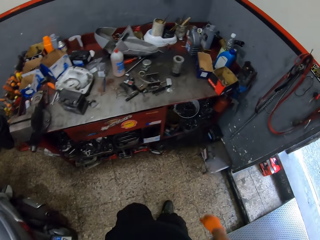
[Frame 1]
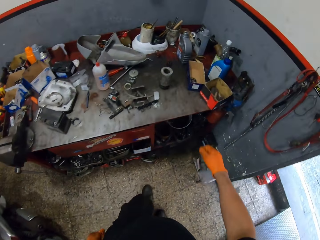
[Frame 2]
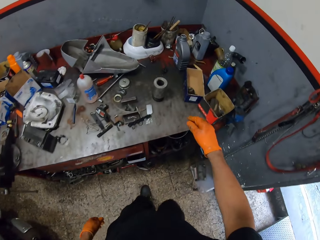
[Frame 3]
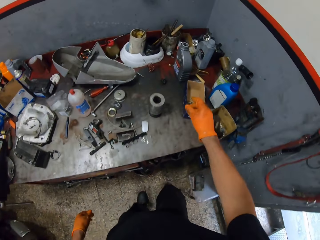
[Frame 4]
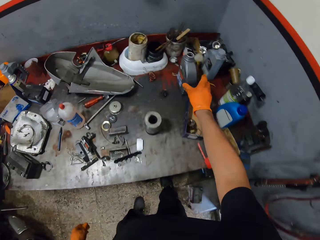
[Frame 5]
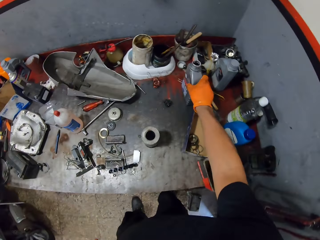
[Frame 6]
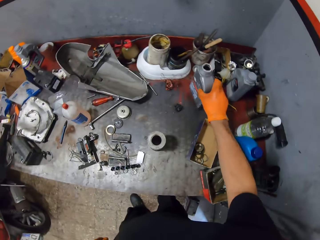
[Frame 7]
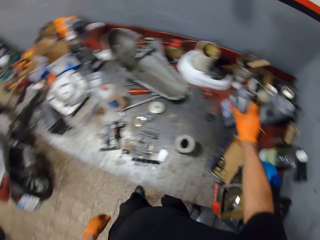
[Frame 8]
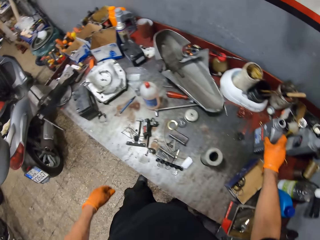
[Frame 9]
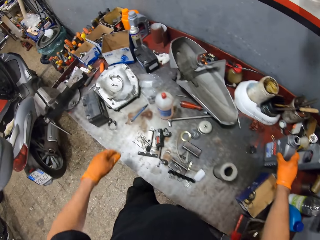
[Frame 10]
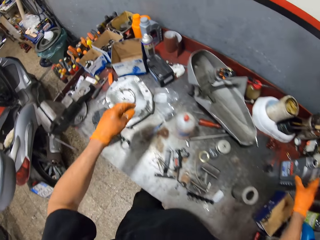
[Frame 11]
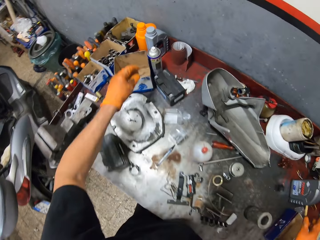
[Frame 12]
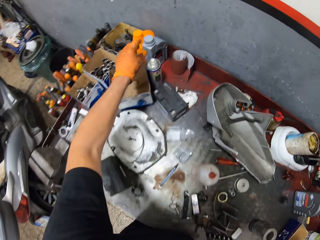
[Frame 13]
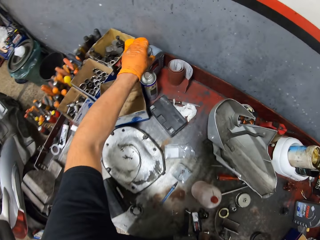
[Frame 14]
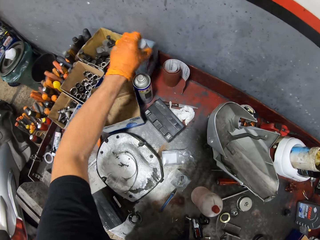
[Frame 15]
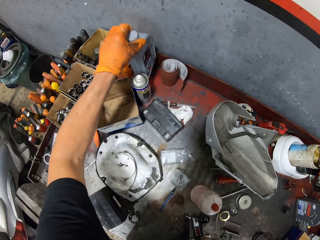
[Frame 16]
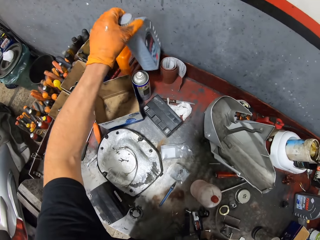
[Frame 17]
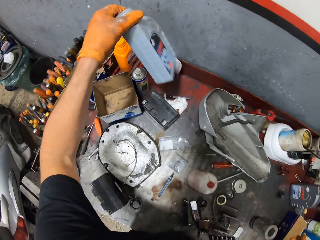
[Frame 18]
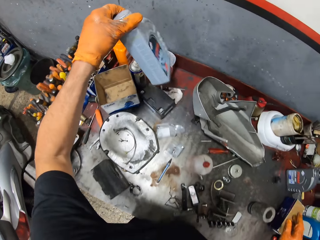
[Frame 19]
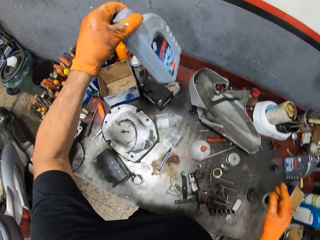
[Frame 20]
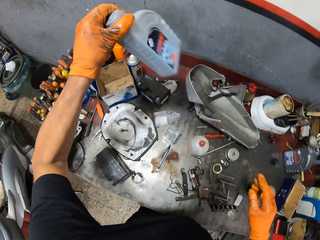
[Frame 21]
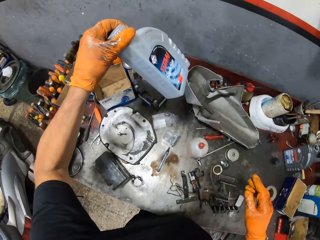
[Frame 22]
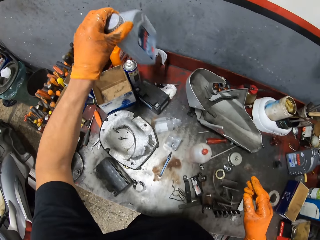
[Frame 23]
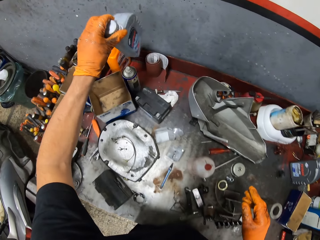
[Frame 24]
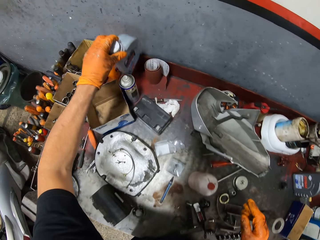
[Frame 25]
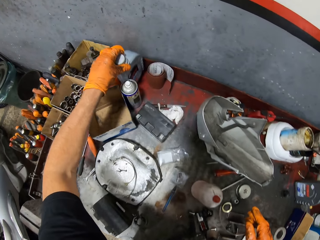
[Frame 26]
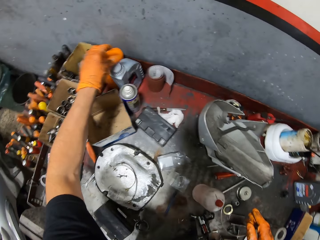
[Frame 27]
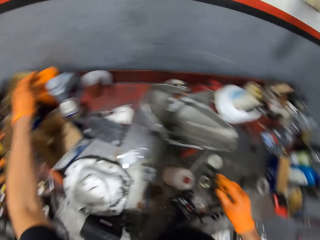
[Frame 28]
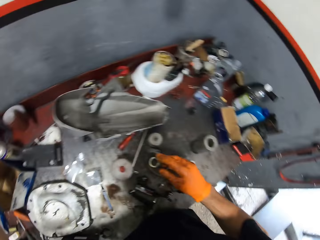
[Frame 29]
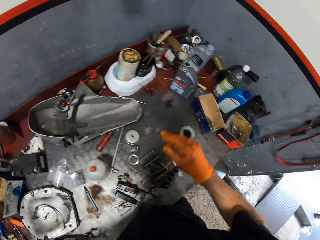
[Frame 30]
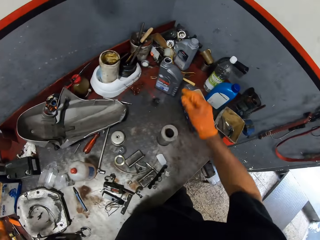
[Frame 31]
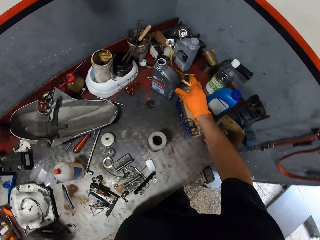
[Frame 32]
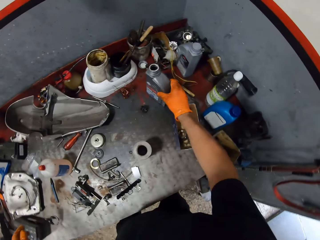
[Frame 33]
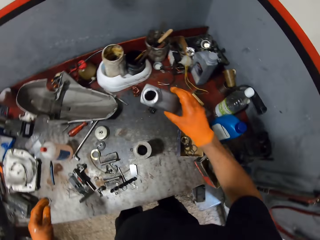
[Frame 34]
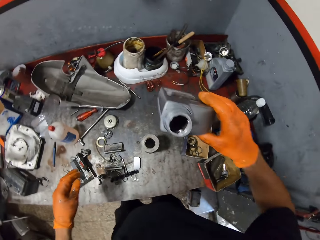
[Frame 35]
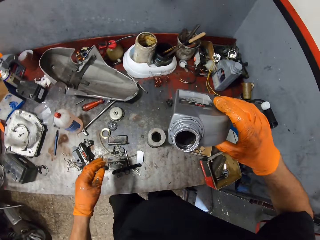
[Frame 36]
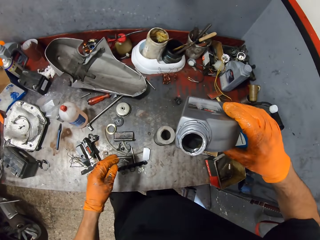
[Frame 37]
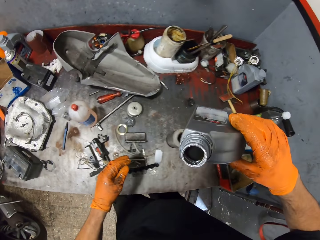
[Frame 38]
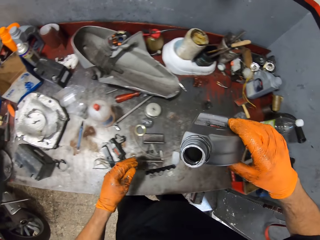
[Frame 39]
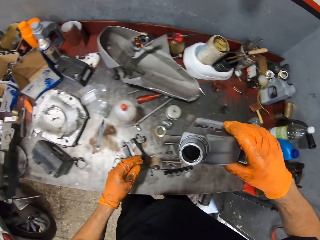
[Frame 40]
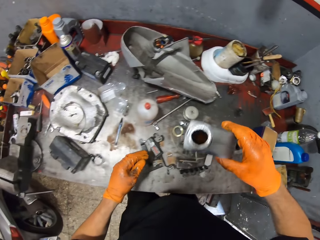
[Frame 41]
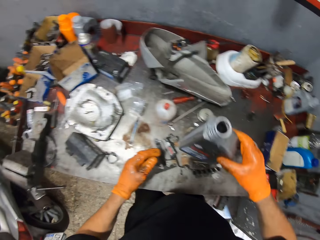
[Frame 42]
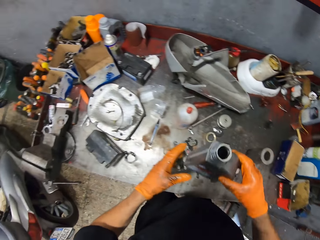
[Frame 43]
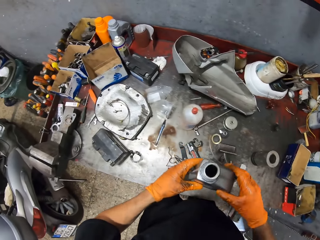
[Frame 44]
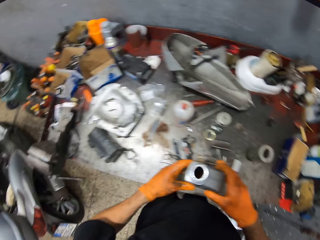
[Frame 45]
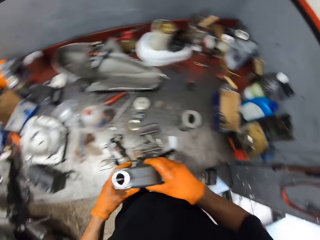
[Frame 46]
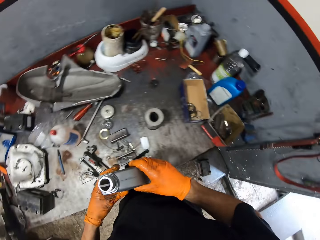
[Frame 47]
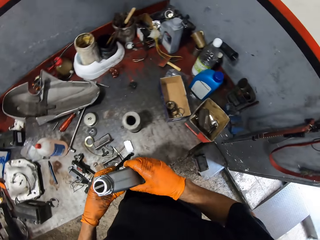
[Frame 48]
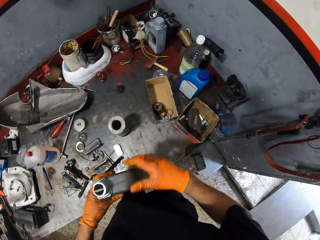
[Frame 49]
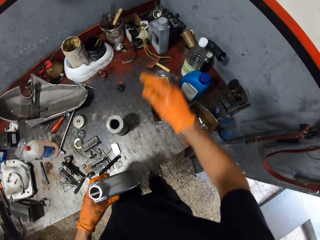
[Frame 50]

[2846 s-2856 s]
The camera wearer picks up a lubricant or bottle with his gloved right hand from the table. He shakes the lubricant with his gloved right hand. He drops the lubricant on the table with his gloved right hand. He picks up the lubricant with his gloved left hand from the table. He shakes the lubricant with his gloved left hand. He drops the lubricant on the table with his gloved left hand. He picks up the lubricant with his gloved right hand from the table. He looks into the bottle.

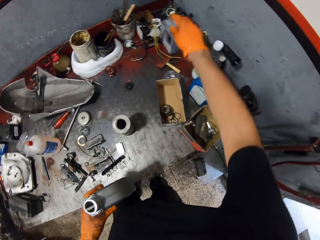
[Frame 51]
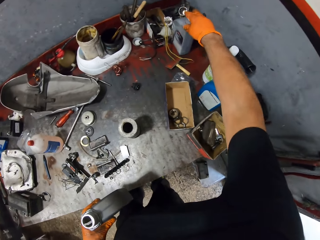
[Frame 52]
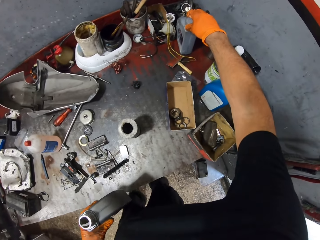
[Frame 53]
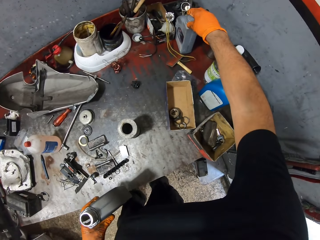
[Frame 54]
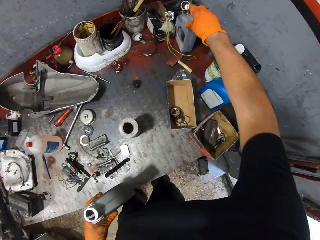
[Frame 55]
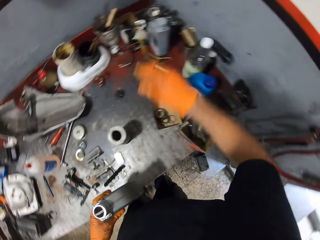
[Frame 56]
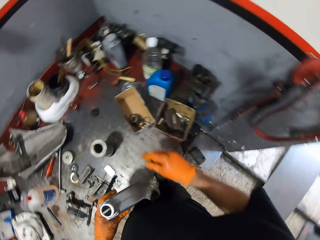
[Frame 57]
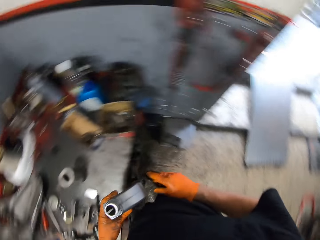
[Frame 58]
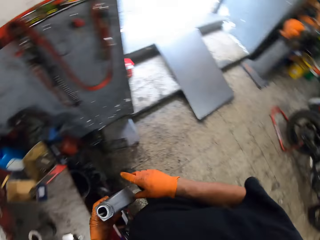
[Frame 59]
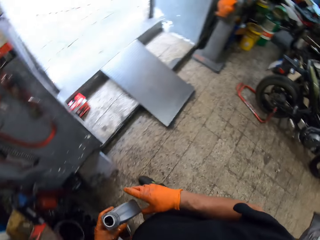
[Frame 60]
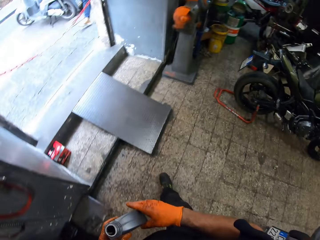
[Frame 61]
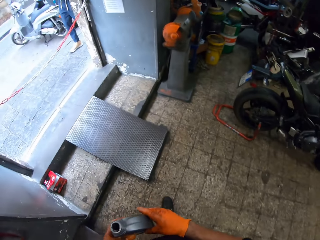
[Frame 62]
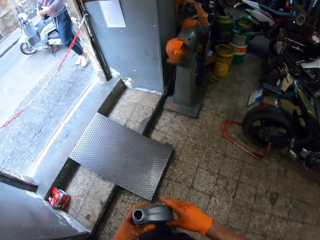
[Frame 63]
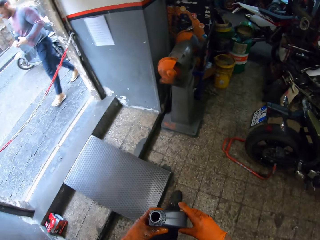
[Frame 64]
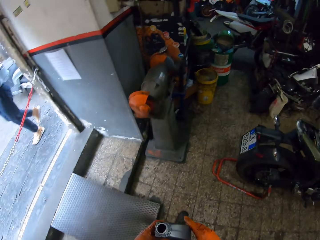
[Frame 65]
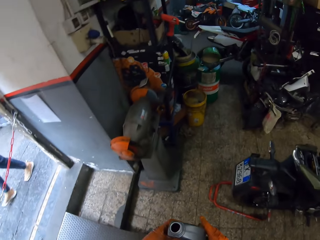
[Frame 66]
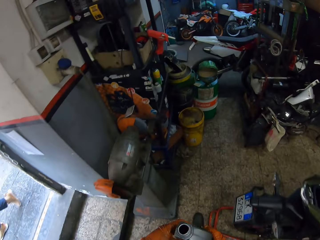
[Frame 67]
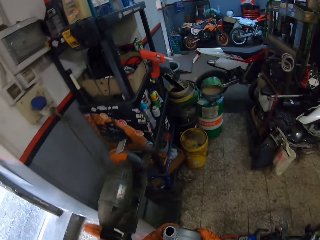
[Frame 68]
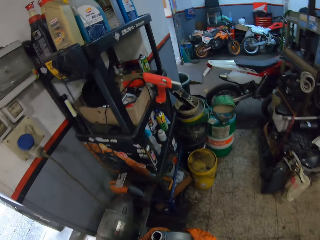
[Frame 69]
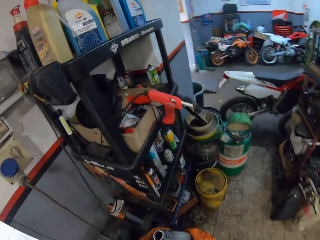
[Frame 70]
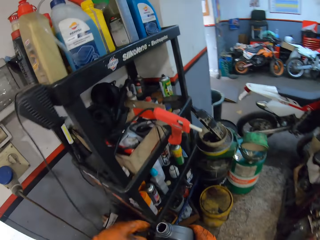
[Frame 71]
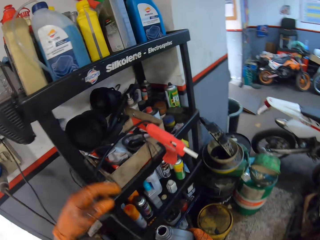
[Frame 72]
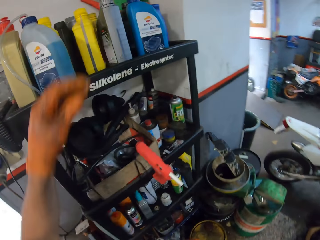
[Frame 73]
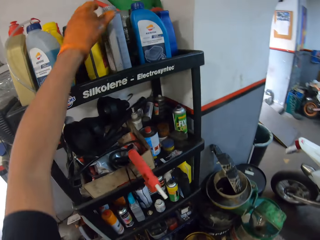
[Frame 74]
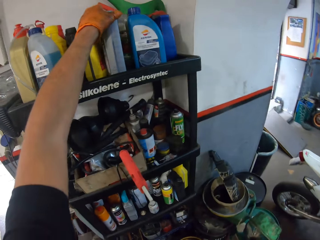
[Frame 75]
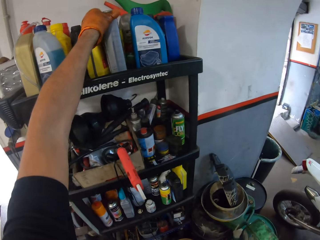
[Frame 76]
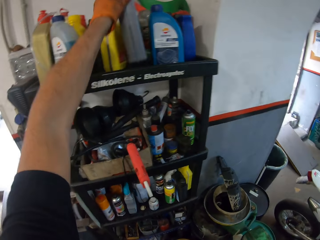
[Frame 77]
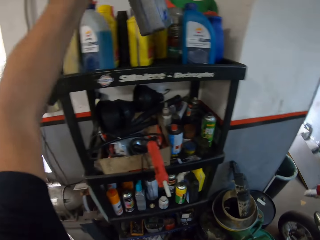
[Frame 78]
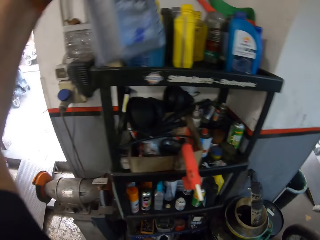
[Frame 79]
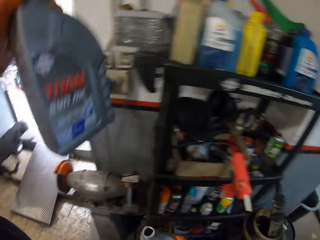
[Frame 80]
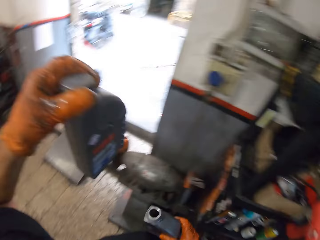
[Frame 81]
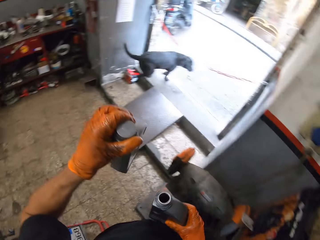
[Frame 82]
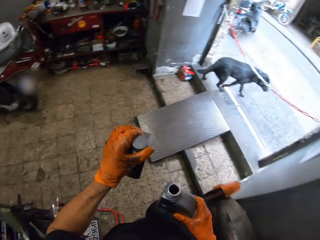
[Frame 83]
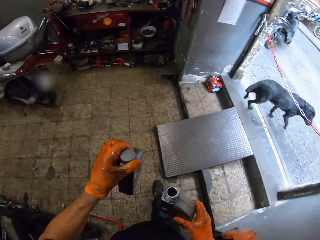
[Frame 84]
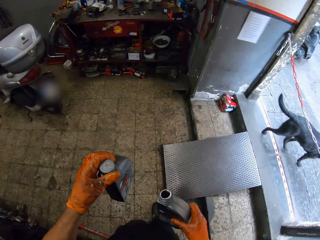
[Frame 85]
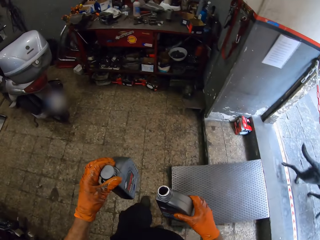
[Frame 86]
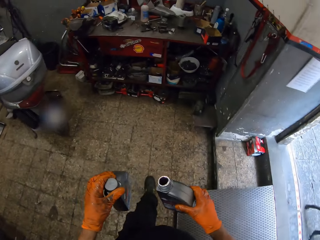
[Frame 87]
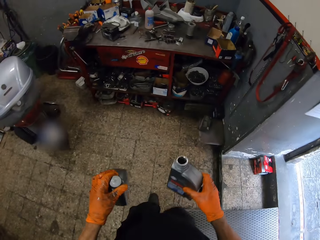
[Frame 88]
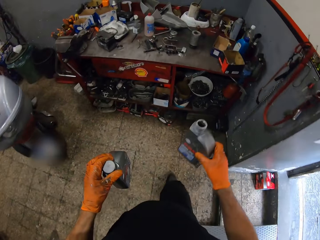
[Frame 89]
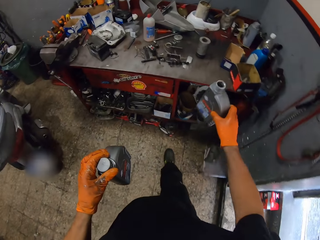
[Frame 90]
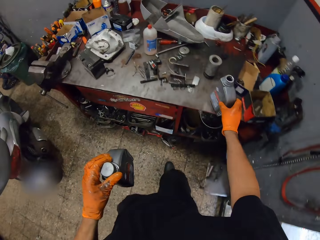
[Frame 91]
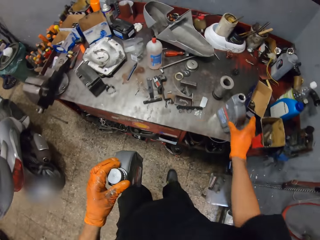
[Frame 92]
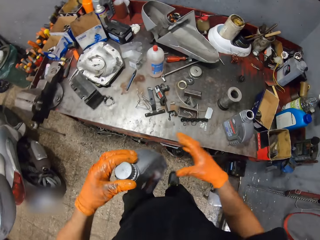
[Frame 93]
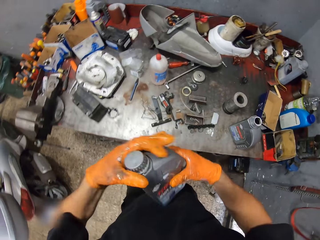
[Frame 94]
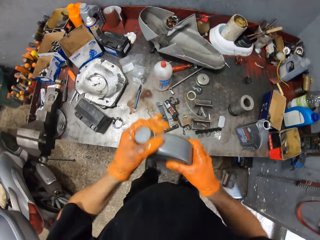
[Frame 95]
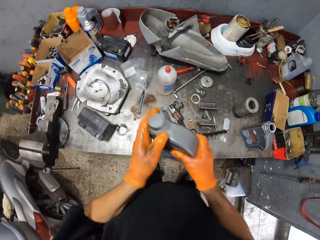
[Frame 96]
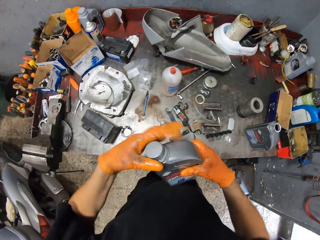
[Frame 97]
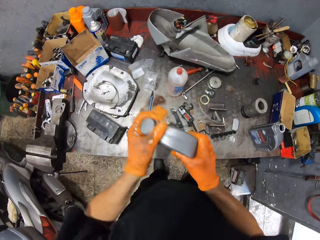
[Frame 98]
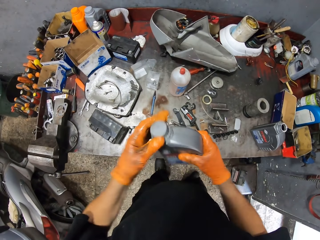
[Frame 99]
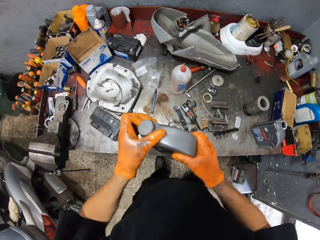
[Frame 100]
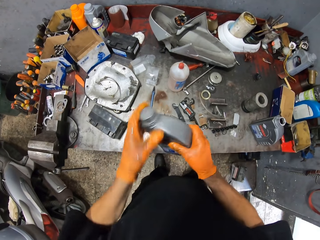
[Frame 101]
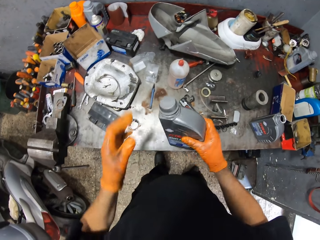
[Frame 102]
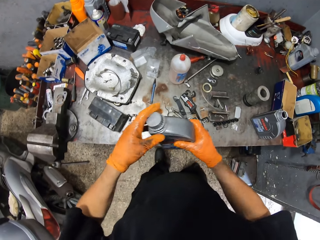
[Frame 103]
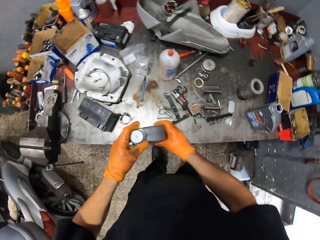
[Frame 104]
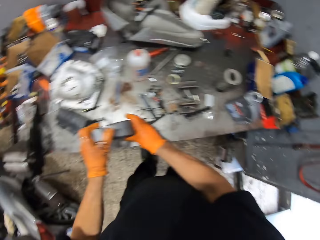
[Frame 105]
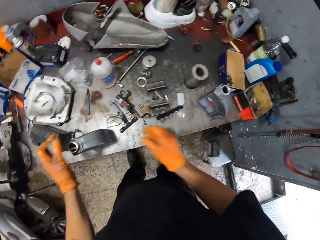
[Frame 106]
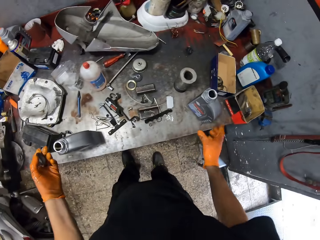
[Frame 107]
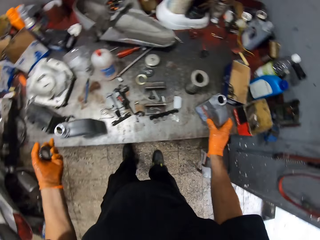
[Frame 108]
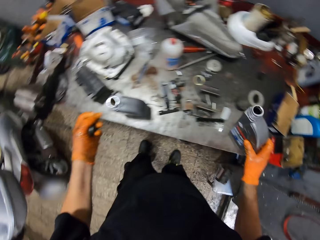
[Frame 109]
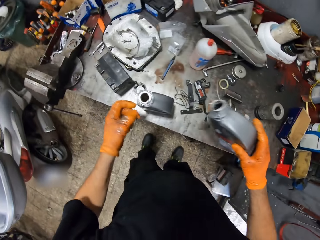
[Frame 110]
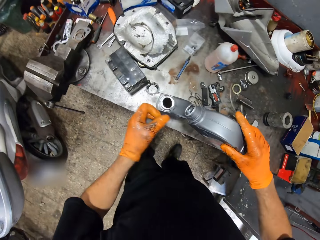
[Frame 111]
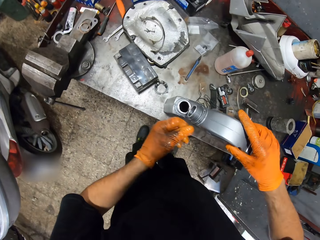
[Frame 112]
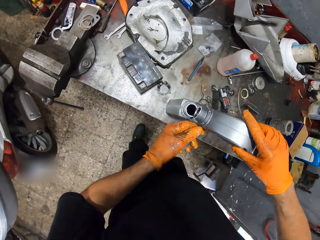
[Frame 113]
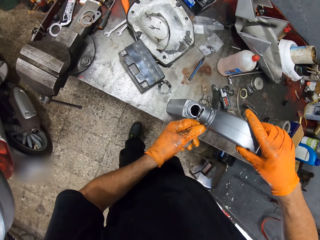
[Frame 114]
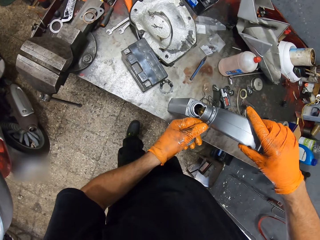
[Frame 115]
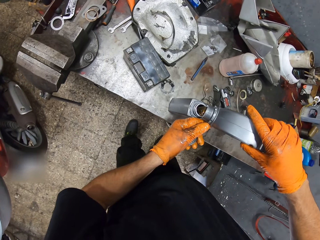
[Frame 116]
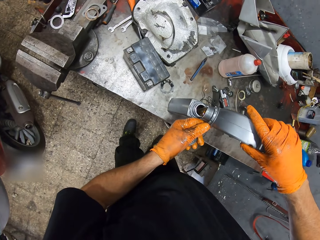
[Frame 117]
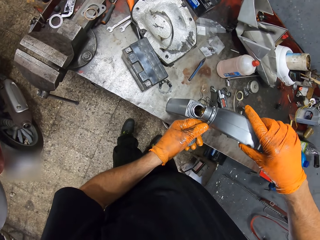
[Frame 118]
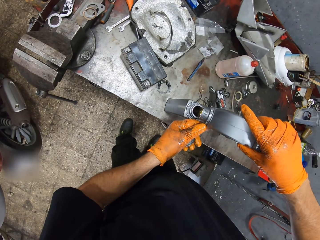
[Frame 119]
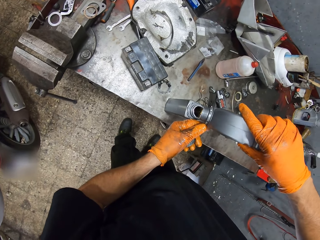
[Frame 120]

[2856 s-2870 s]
The camera wearer touches a lubricant with his gloved right hand on the table. He moves to a spot in the workshop. He picks up a lubricant, the engine oil, with his gloved left hand from a shelf. He walks around. He drops the lubricant in his gloved right hand on the table. He opens the lubricant with both gloved hands. He drops the lubricant in his gloved left hand on the table. He picks up the lubricant with his gloved right hand from the table. He pours the lubricant in his gloved right hand inside the lubricant on the table with both hands.
